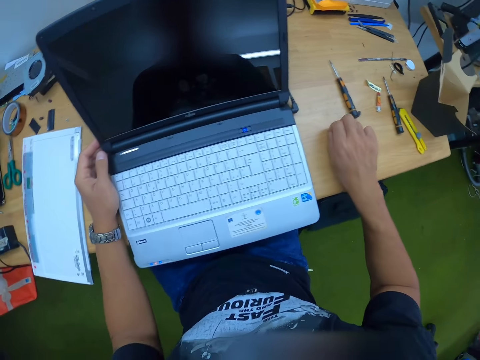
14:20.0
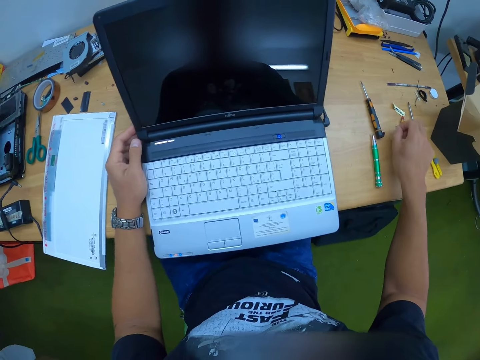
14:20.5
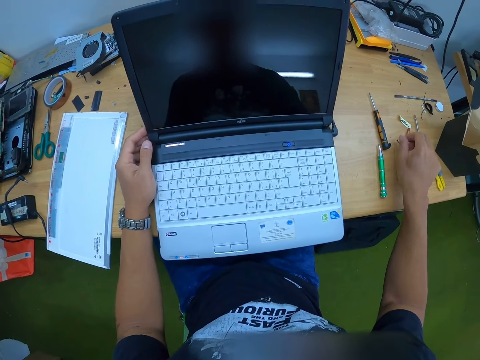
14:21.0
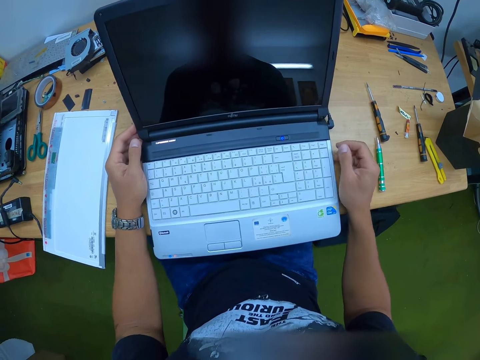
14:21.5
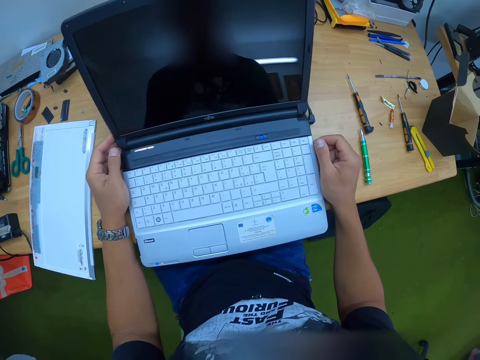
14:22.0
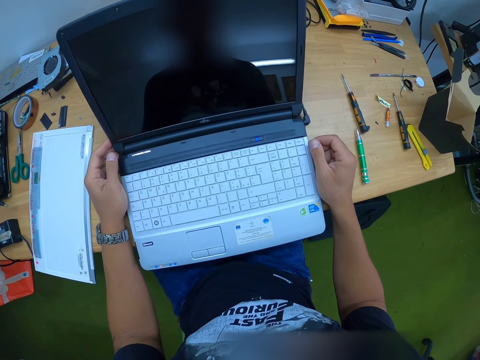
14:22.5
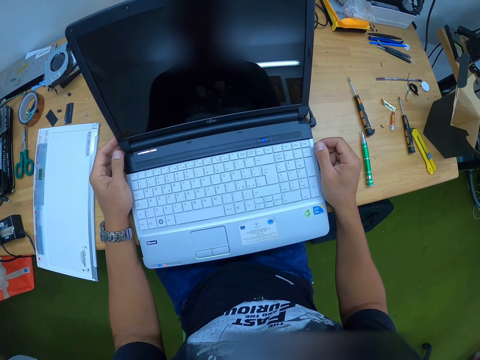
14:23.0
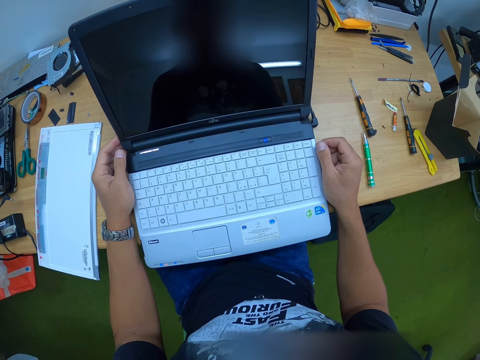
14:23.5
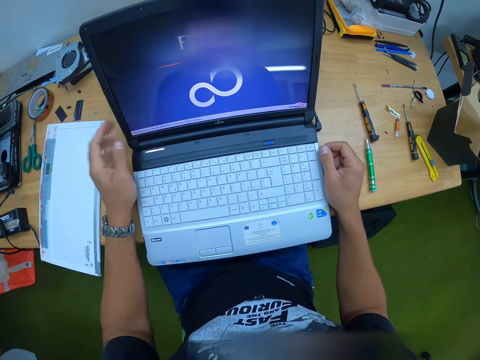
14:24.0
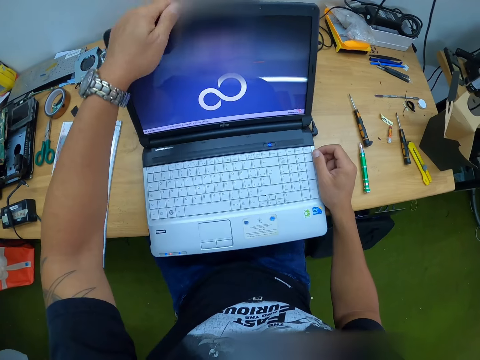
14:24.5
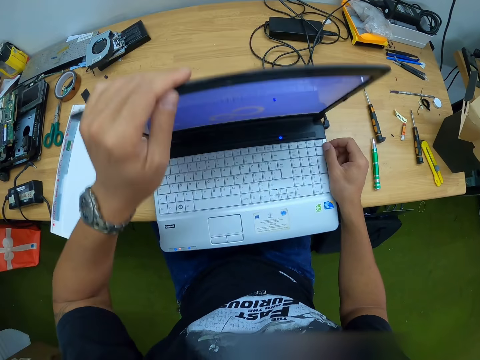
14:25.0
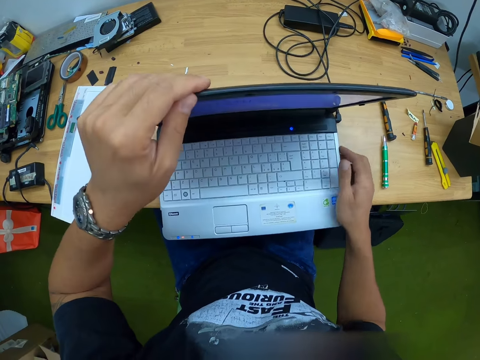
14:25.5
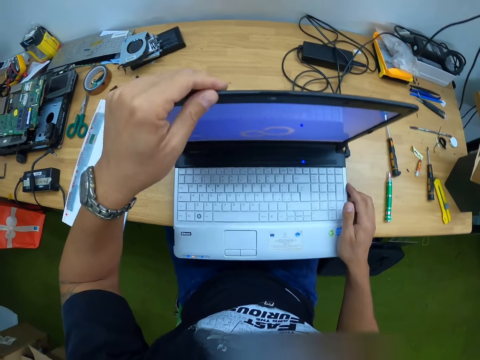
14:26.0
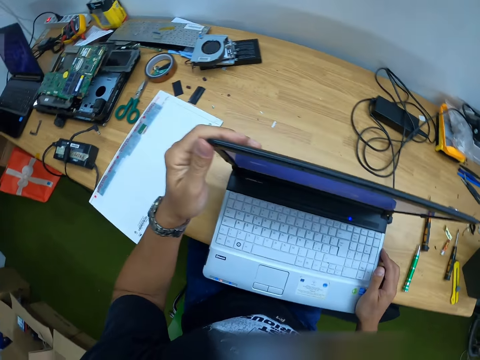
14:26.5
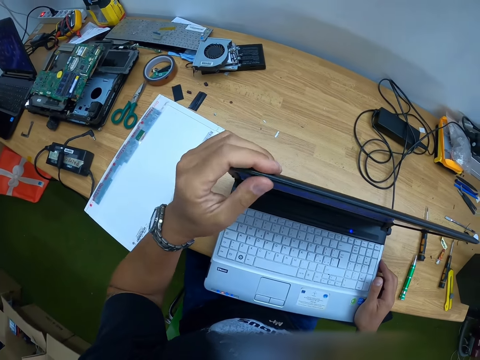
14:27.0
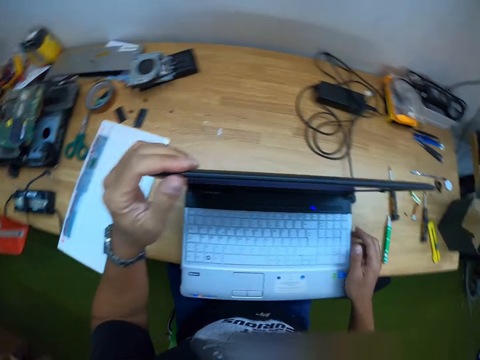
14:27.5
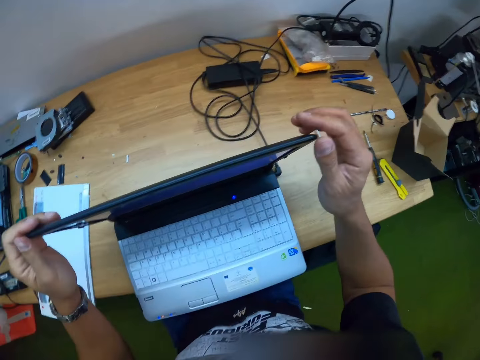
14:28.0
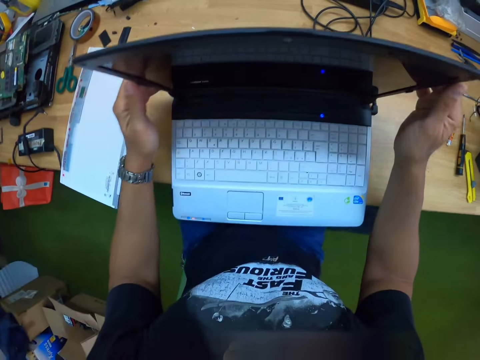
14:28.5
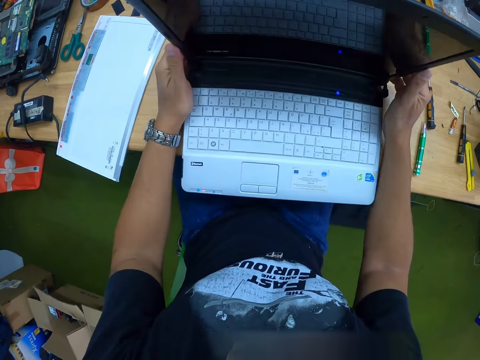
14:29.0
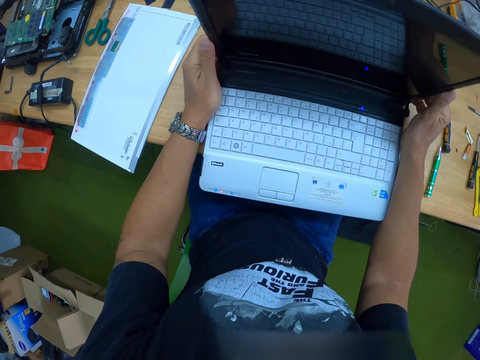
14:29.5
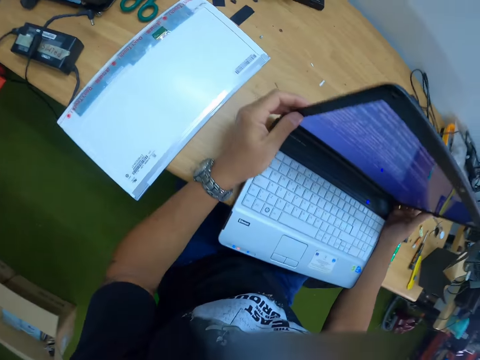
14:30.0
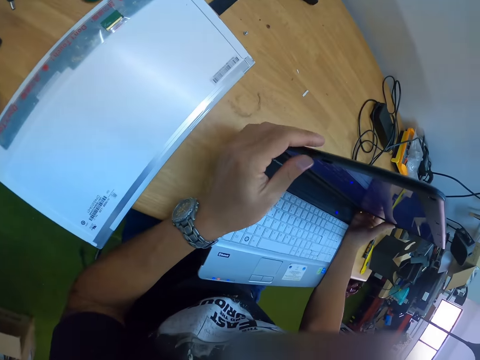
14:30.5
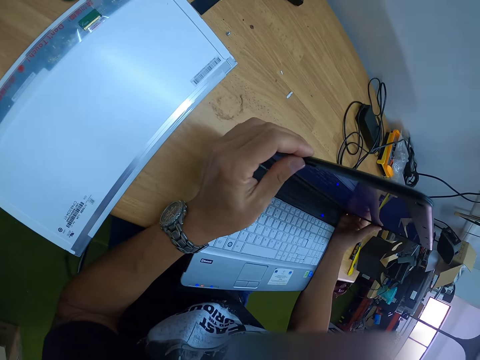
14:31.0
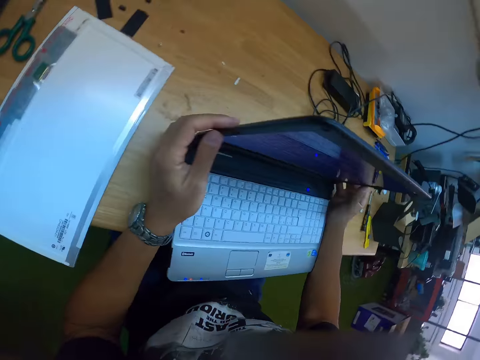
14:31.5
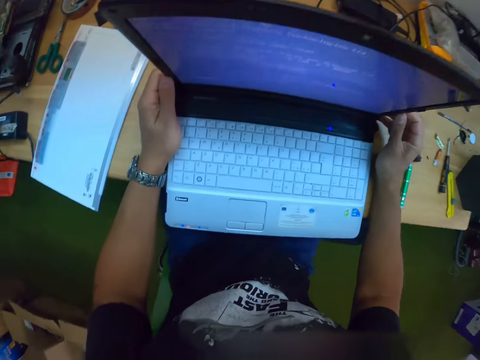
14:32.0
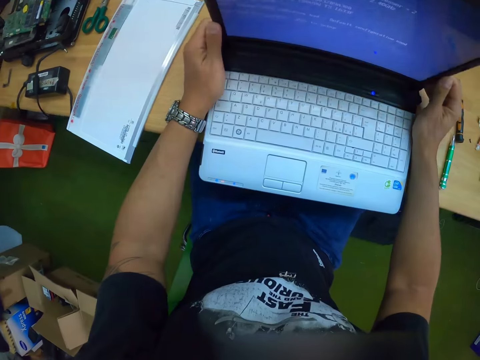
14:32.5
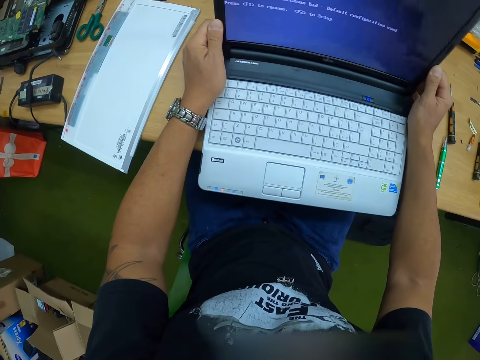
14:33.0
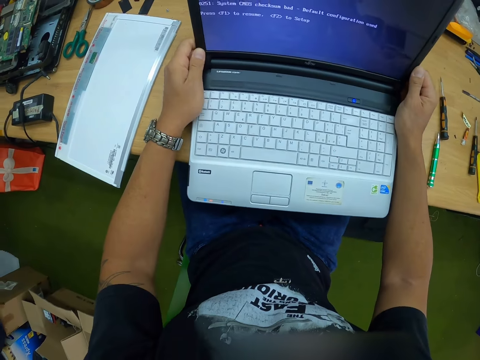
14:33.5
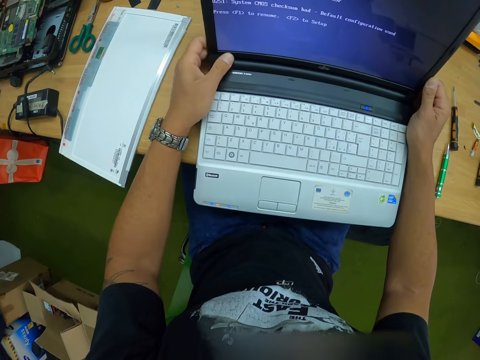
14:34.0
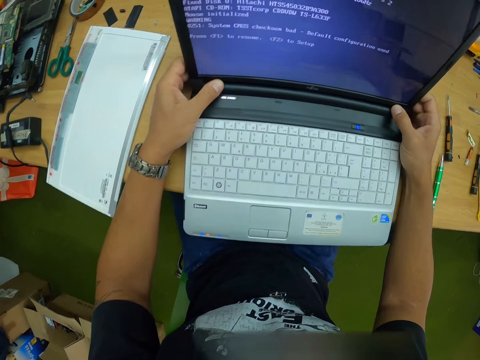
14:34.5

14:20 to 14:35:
The camera wearer picks a screw from the table with his right hand. He moves the screw. He places the screw on the table with his right hand. He looks at the laptop. He holds the laptop. He looks at the laptop.

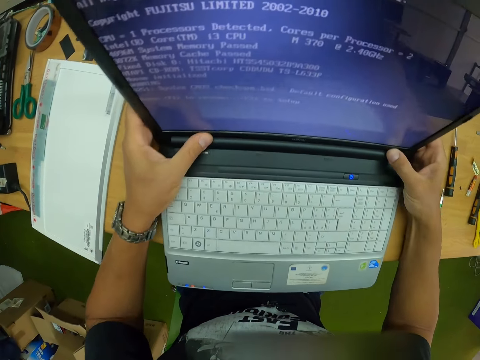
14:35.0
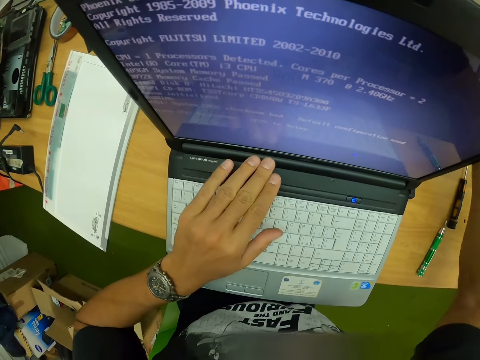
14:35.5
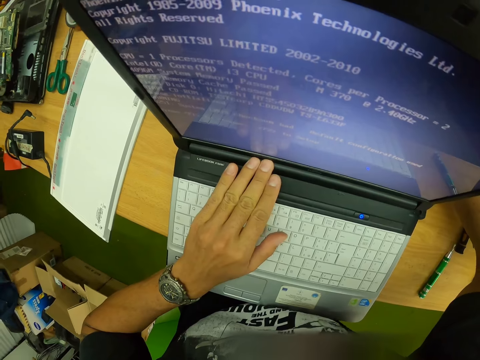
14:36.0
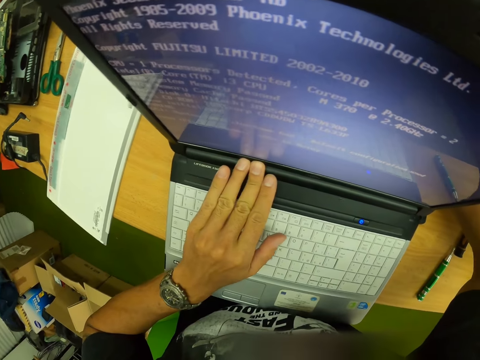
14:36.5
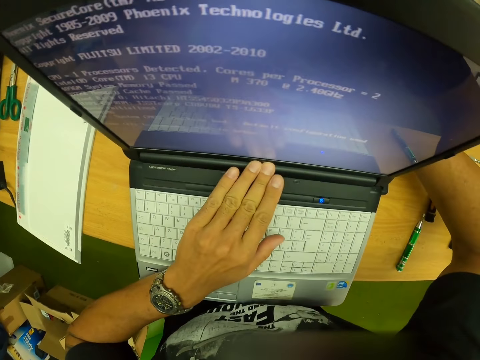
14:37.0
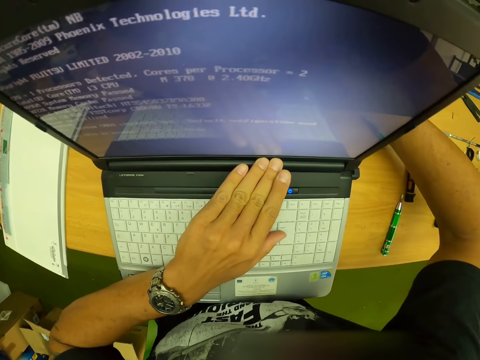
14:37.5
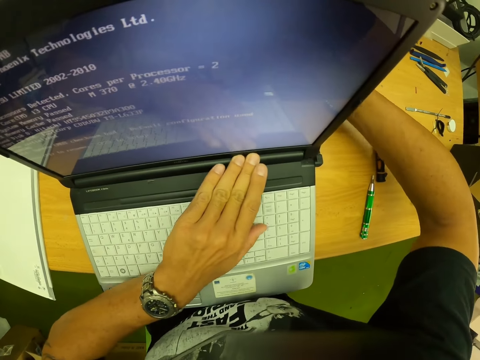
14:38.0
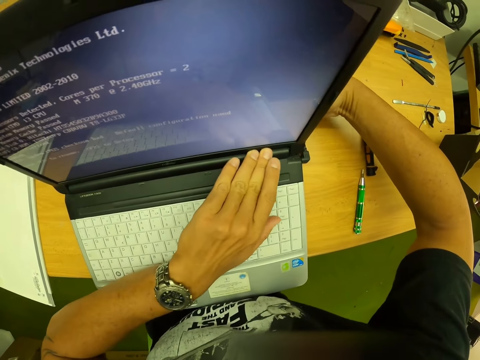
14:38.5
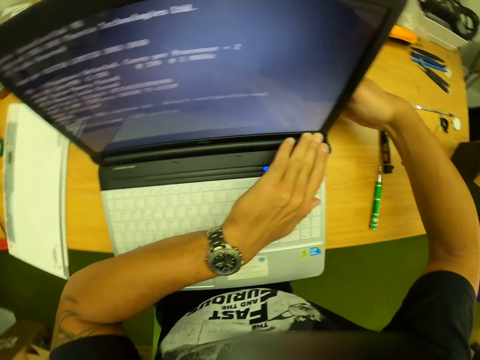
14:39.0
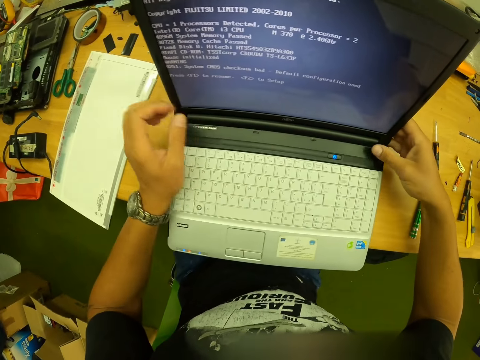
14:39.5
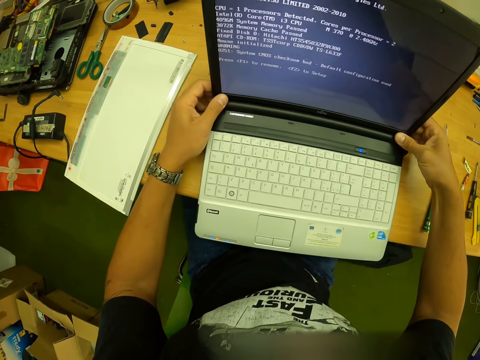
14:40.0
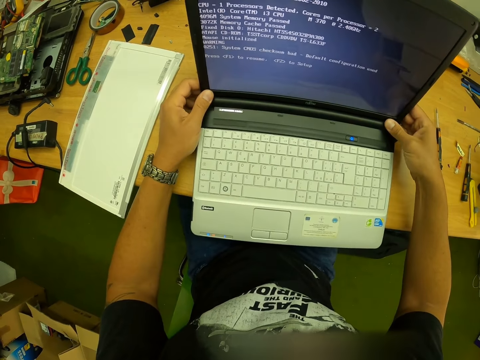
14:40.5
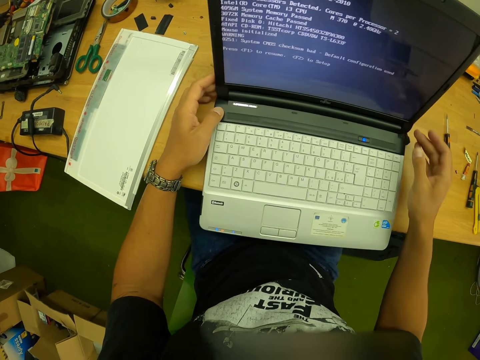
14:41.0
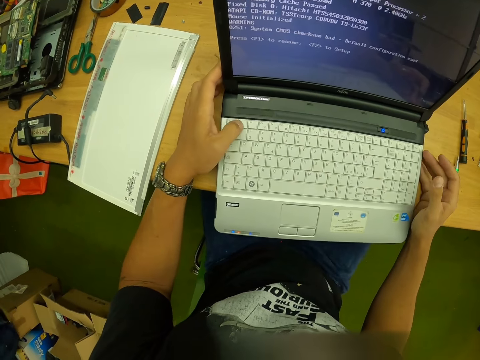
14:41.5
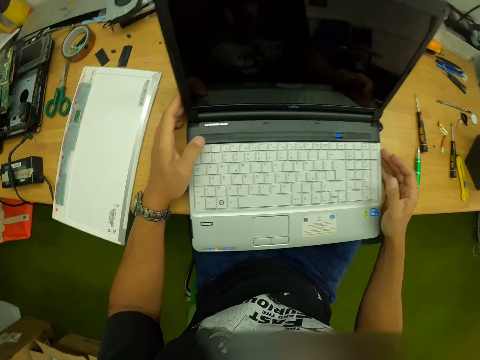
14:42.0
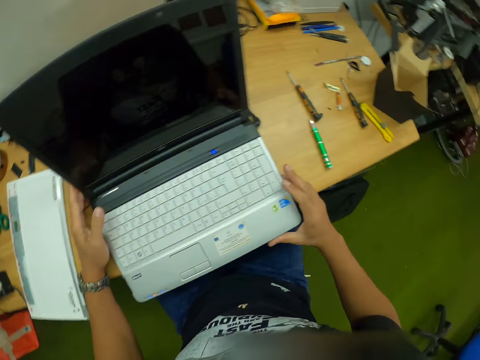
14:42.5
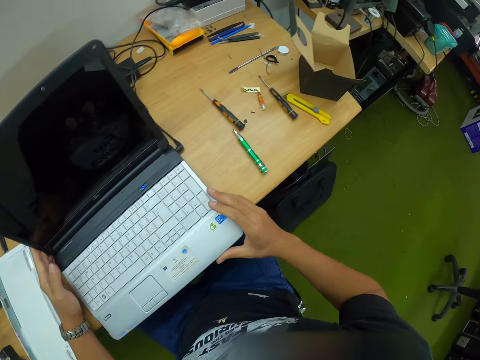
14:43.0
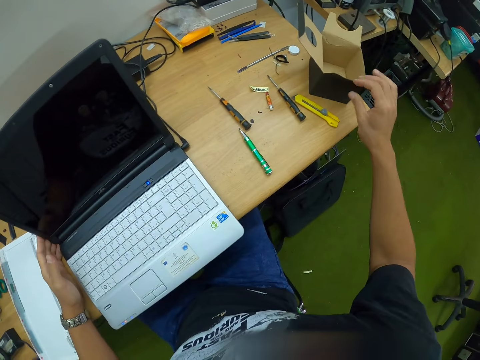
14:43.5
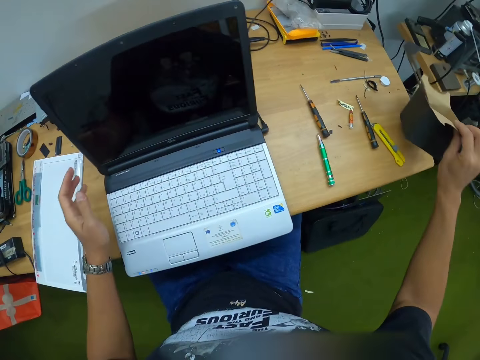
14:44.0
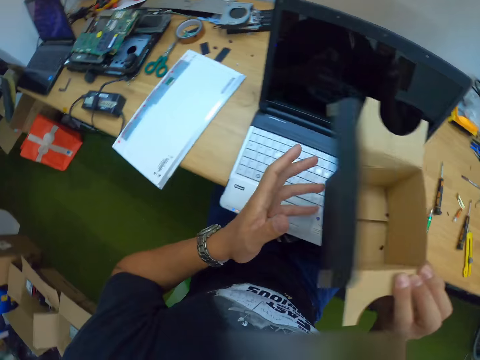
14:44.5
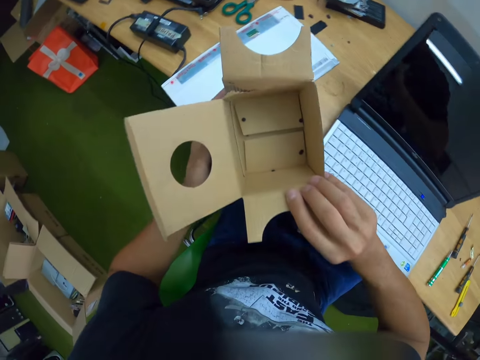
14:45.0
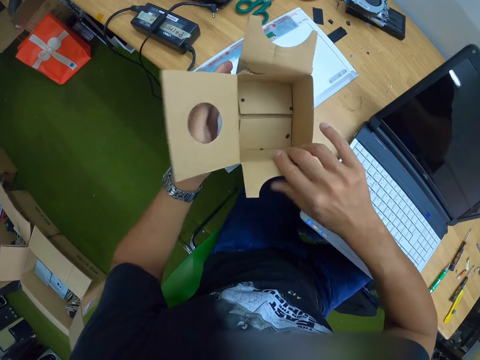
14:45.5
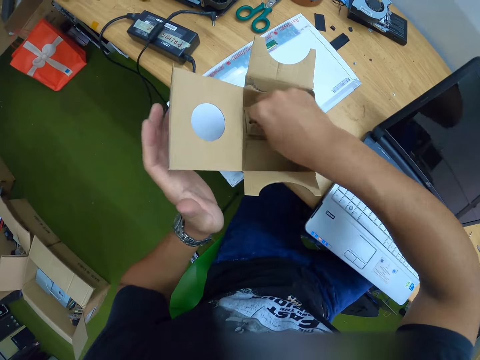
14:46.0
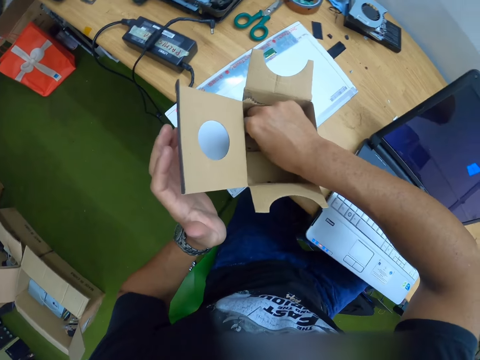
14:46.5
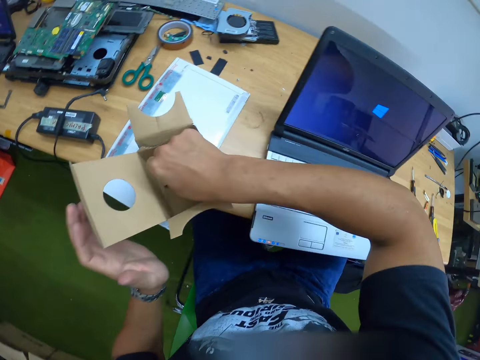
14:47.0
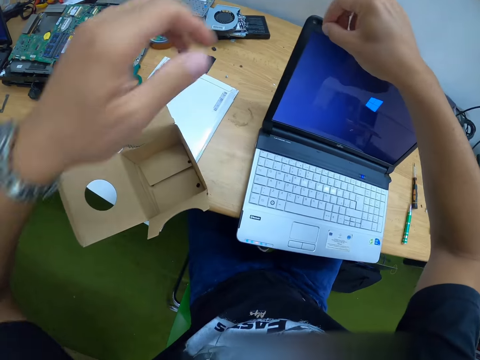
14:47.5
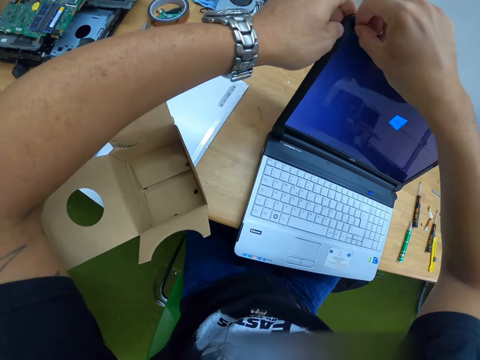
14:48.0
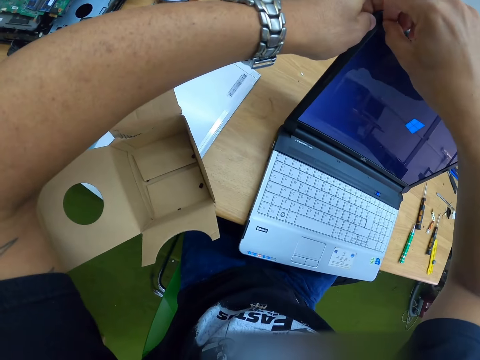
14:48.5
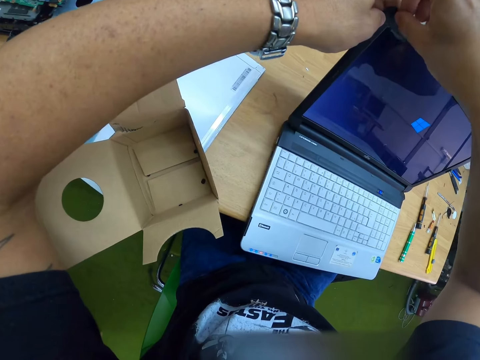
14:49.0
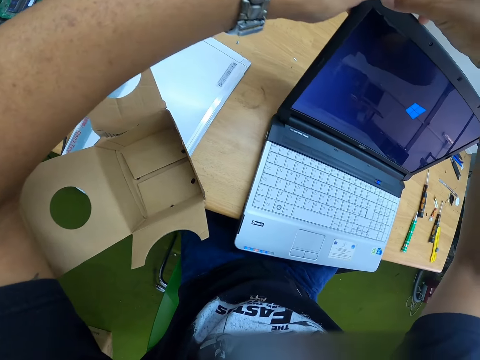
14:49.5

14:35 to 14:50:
The camera wearer presses the laptop button. He picks a carton on the table with his right hand. He holds the carton with both hands and places the carton on the table with both hands. He picks a screw cover or screw from the carton with his right hand. He inserts the screw in the laptop frame. He holds the laptop lid with his left hand. He tapes the screw cover to the laptop lid.
